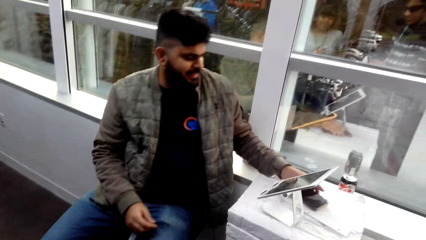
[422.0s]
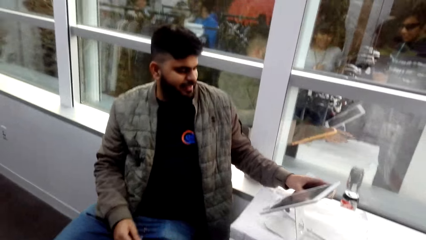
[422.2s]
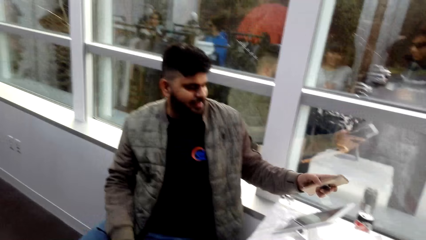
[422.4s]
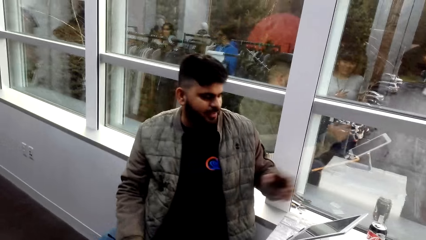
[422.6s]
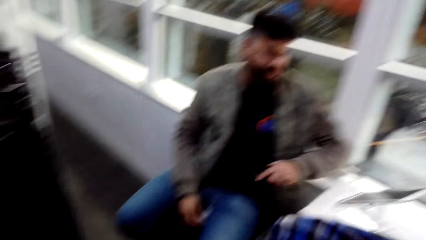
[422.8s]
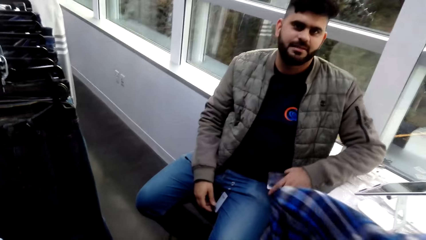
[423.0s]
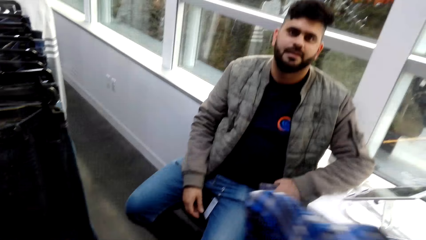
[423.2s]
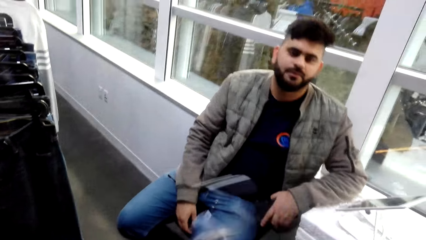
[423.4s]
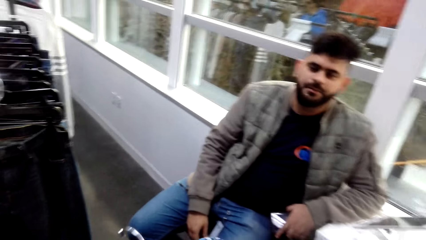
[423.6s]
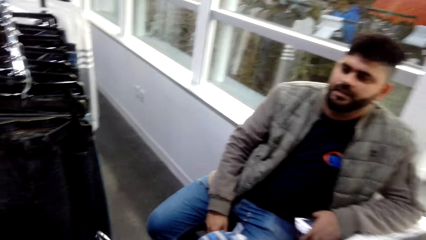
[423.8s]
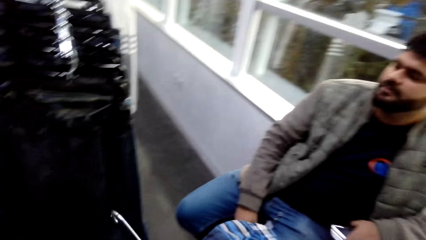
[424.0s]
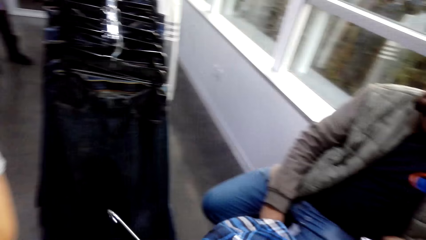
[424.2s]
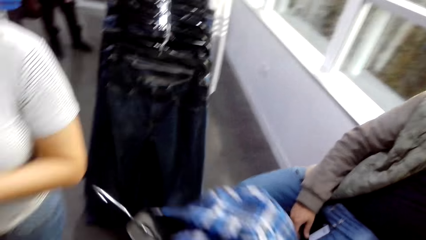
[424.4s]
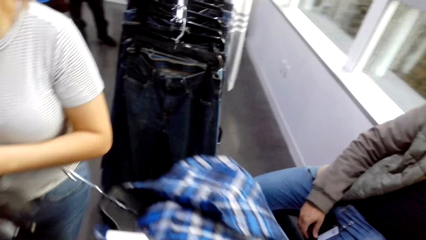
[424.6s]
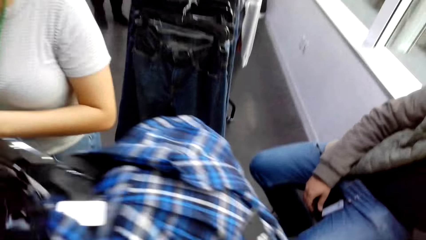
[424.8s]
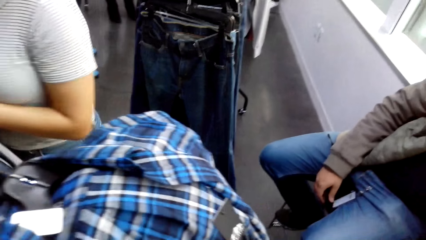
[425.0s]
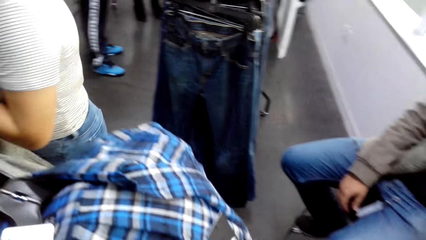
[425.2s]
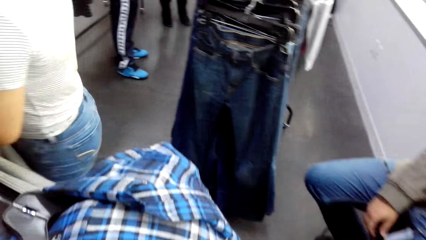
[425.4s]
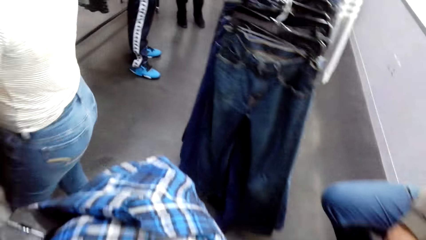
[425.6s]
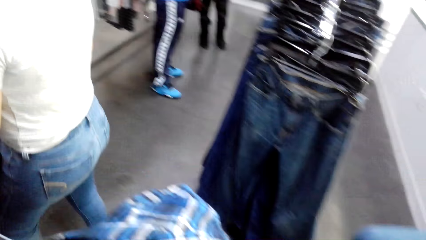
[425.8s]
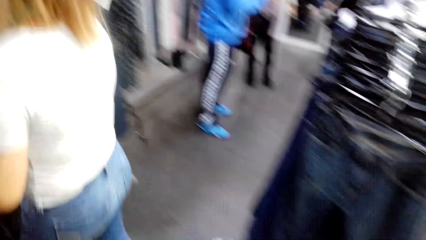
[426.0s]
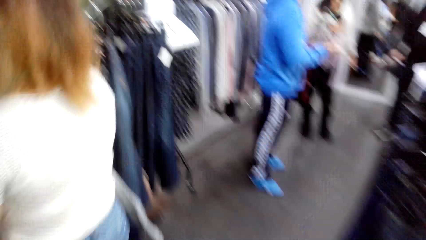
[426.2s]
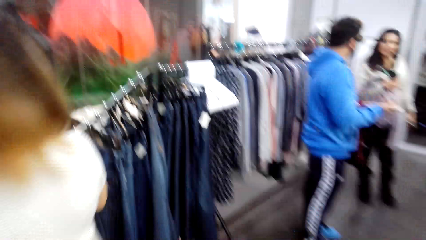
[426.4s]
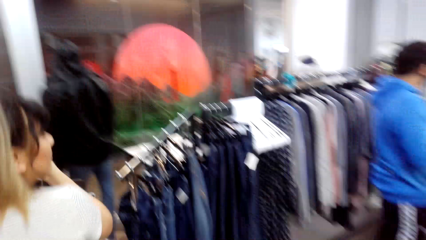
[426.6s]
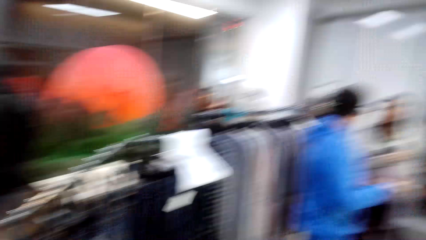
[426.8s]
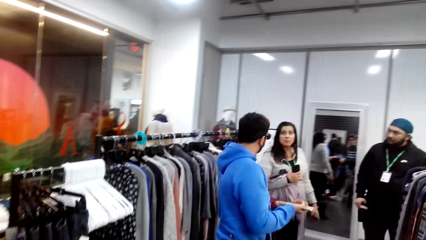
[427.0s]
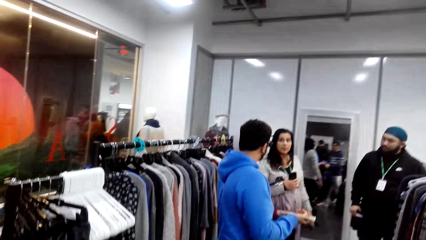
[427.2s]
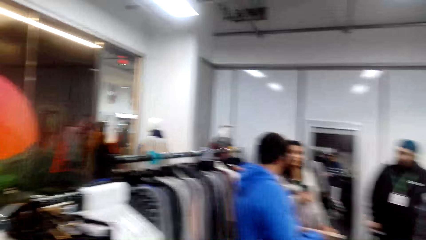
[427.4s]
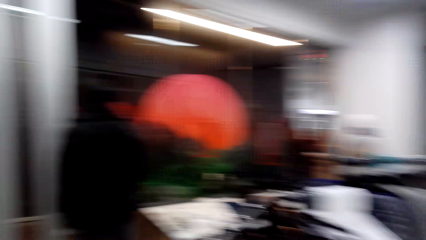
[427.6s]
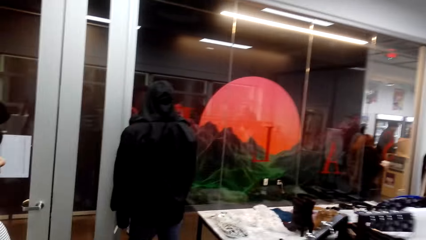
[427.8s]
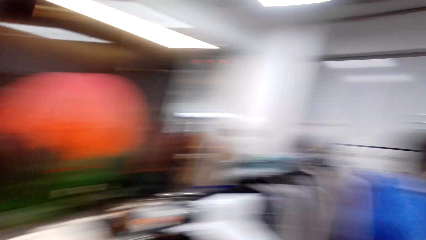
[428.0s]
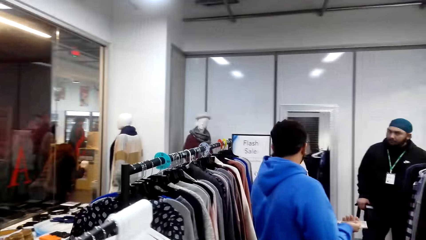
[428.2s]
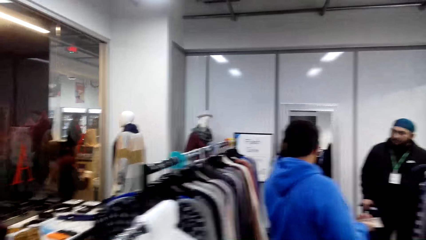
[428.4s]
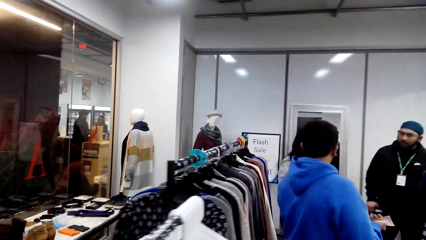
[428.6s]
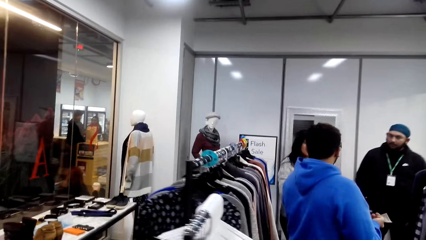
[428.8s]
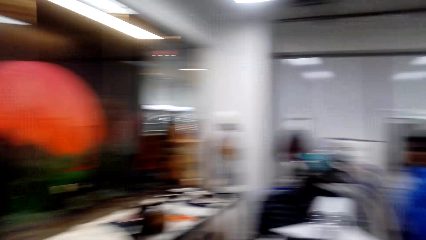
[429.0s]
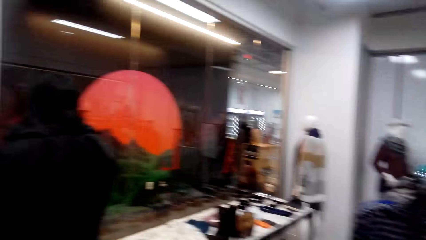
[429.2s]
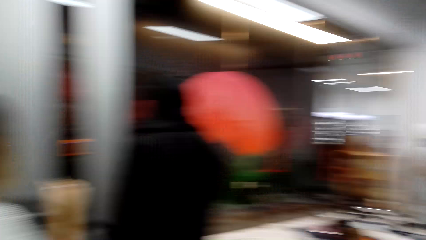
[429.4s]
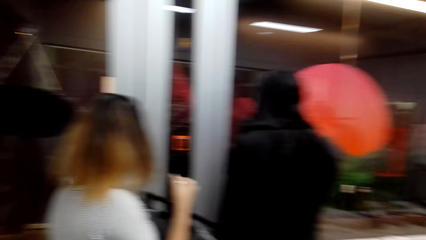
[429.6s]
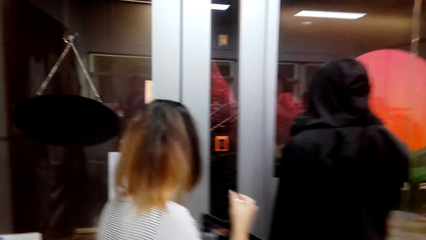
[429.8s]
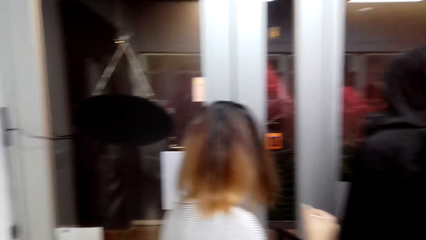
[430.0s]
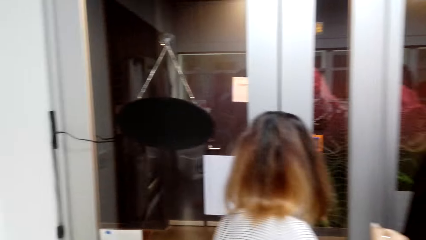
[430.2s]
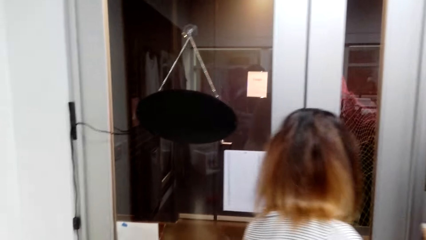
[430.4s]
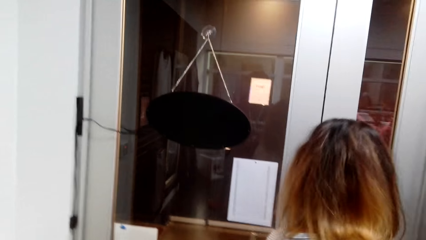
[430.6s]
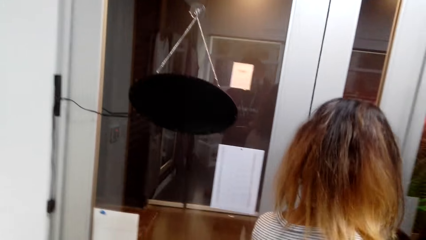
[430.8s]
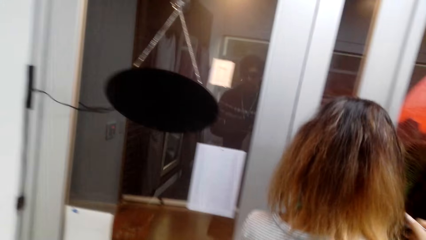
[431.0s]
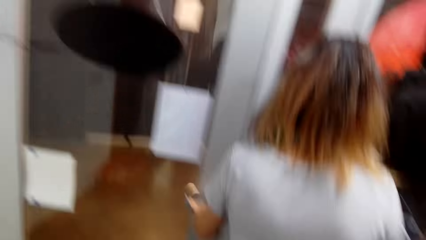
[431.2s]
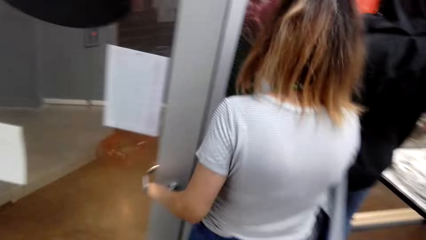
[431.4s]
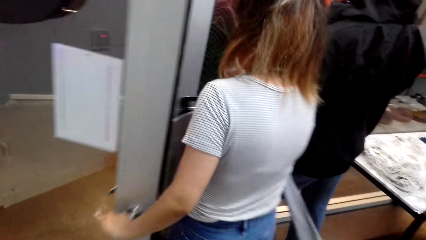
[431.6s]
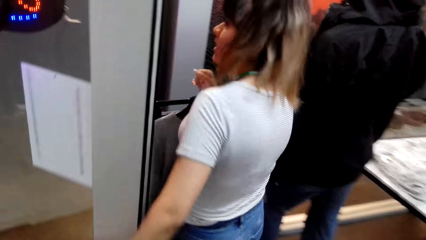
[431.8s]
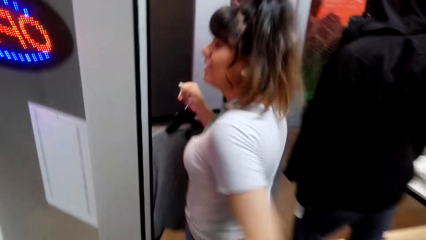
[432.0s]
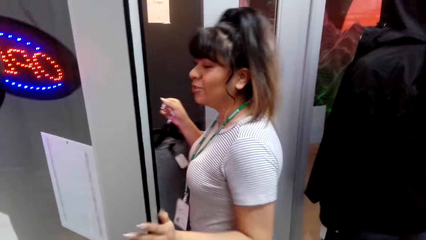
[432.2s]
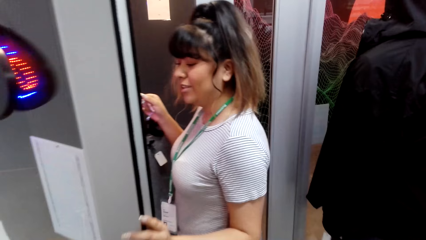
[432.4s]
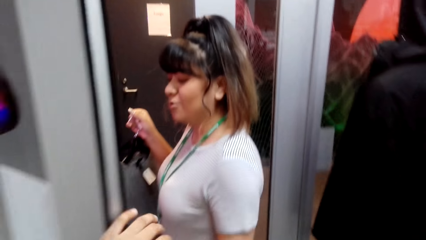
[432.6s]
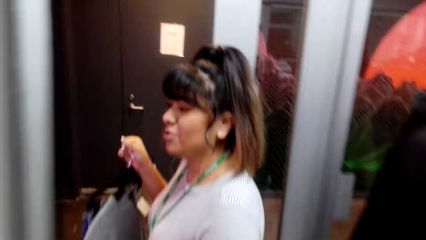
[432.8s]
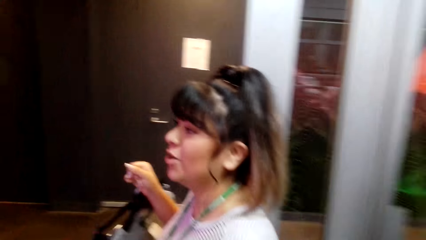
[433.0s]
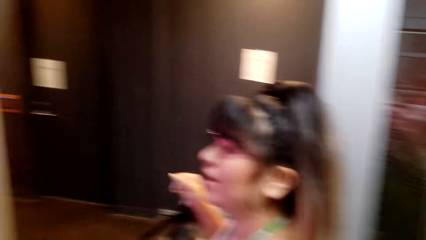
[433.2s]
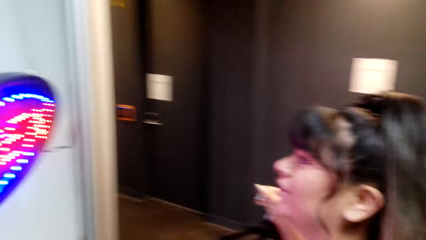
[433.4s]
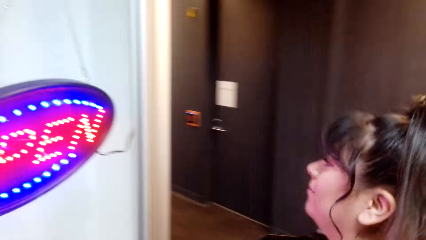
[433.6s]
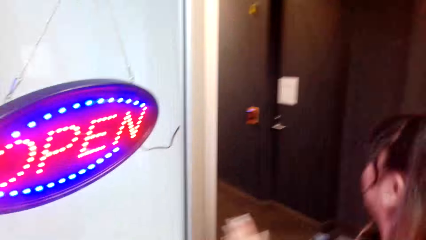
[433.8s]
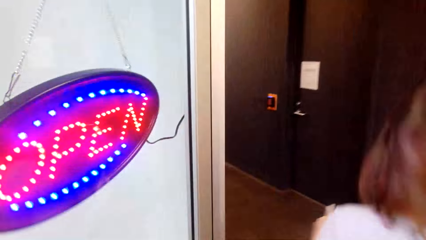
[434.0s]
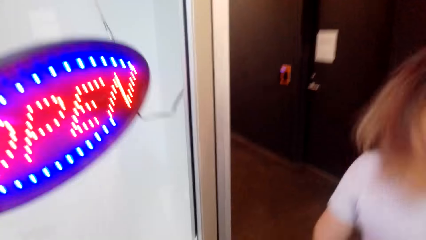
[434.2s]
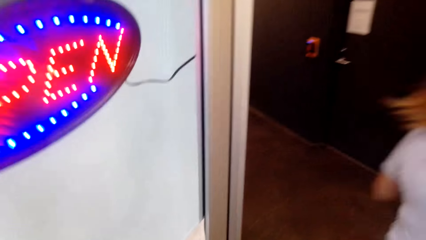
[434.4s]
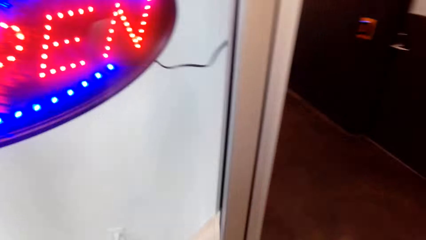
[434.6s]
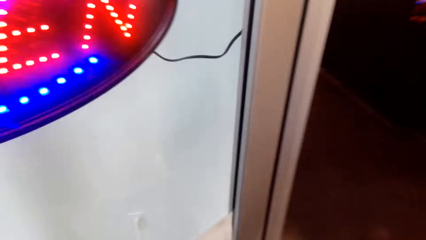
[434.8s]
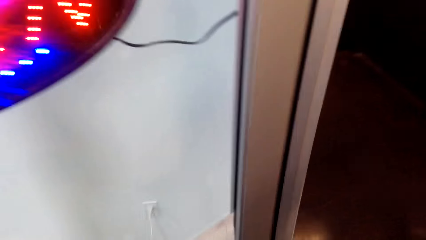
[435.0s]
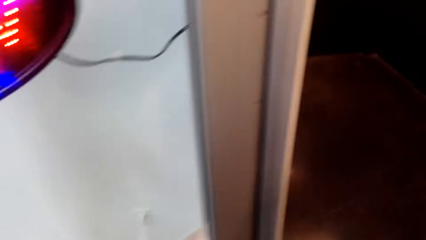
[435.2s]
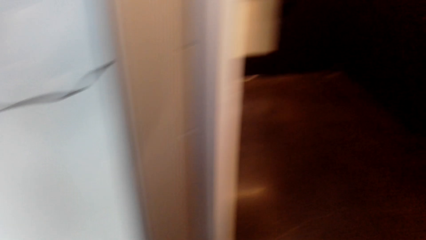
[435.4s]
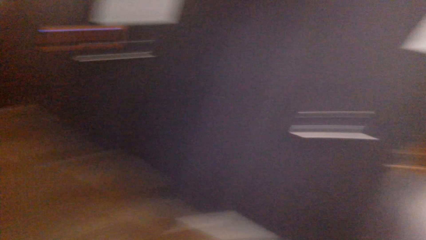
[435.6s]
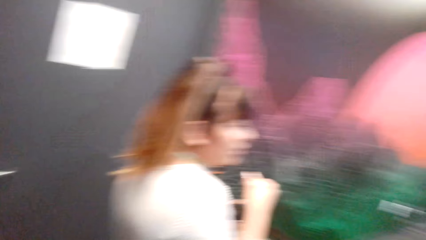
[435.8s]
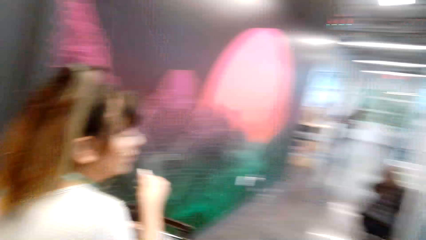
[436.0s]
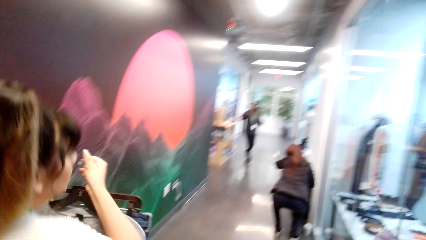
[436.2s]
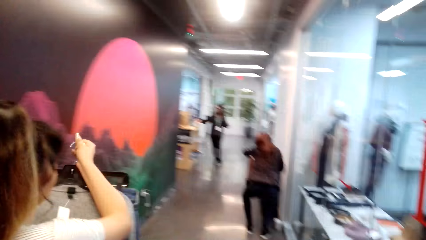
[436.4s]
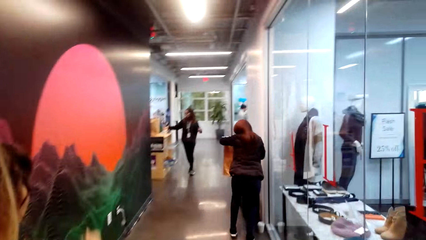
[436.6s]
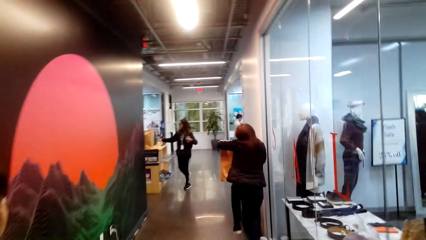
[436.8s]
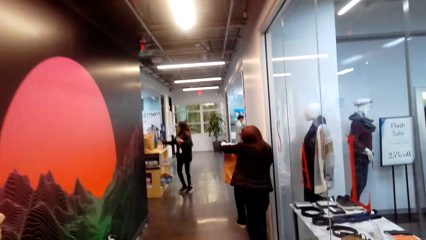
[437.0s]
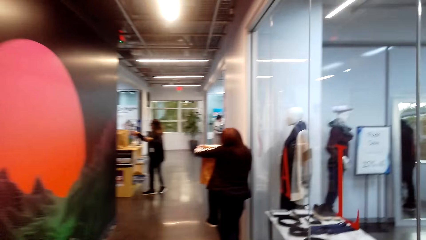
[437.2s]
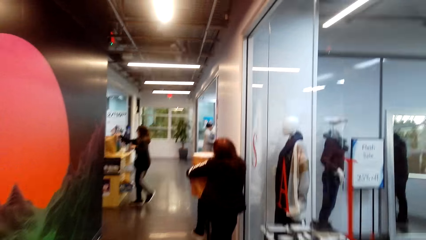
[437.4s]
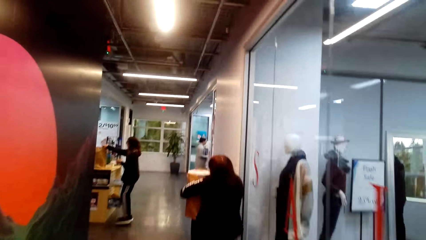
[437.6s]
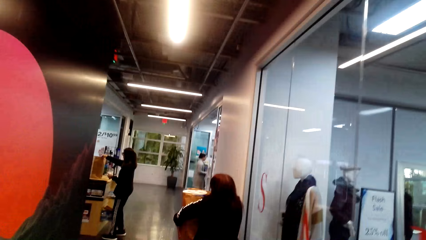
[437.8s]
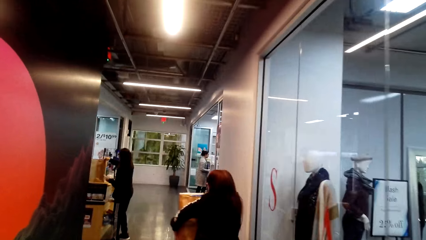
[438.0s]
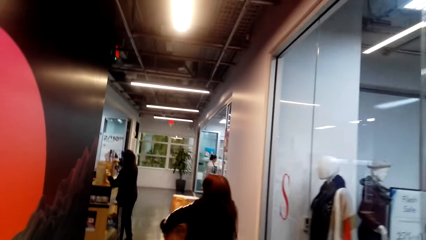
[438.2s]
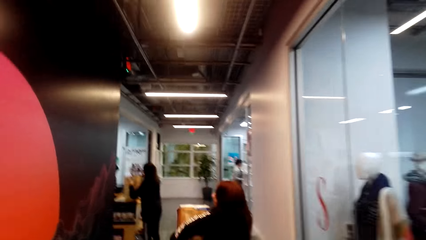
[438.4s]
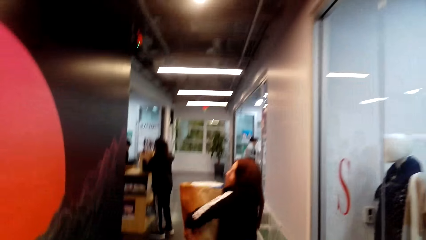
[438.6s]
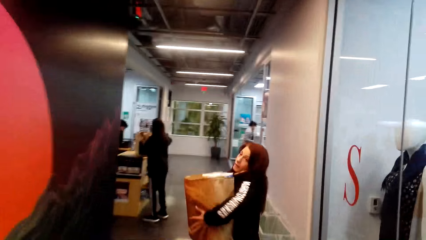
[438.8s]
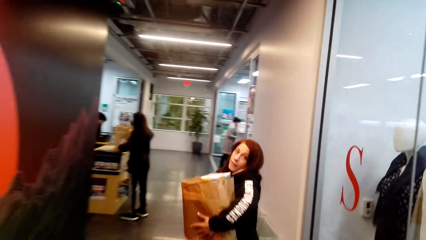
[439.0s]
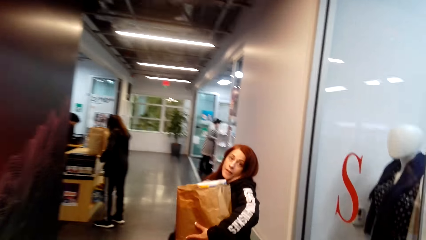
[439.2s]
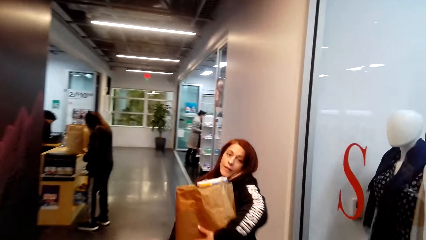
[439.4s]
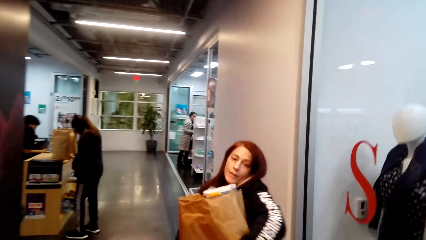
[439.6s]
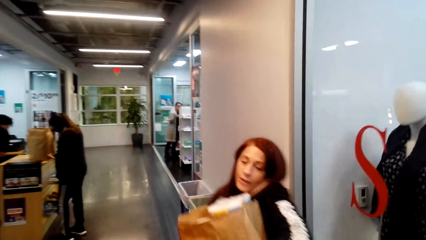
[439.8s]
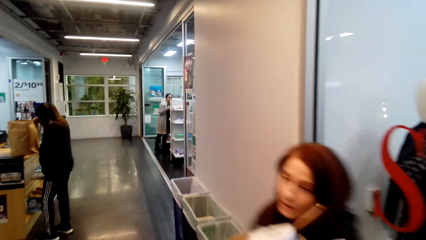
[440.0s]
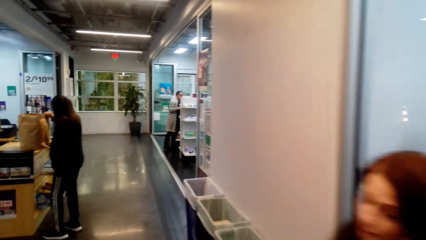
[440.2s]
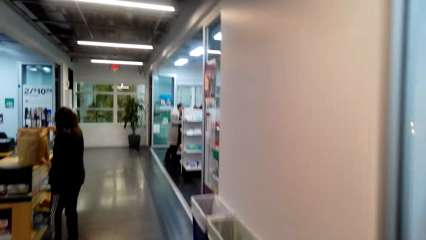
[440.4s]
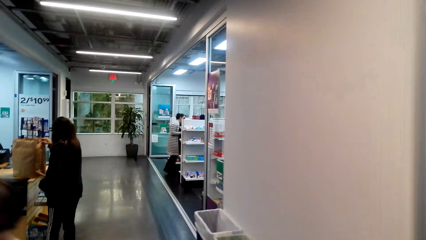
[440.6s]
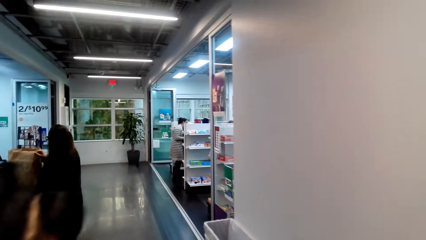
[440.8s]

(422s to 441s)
A cashier picks up a phone. The camera wearer and a woman walk towards the door. The camera wearer walks around the room. The woman opens the door. The camera wearer and the woman walk towards a supermarket. The camera wearer walks around the room.
